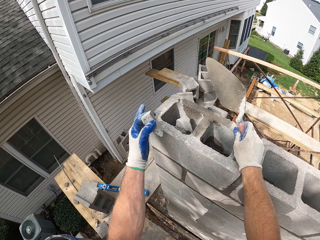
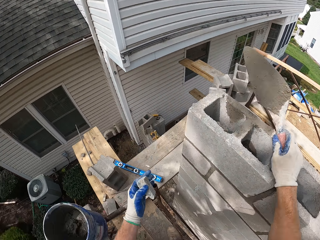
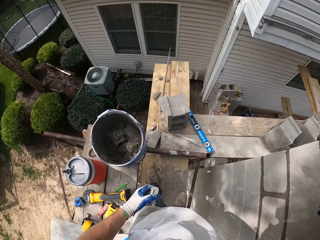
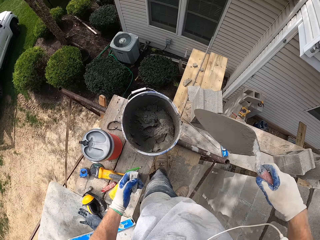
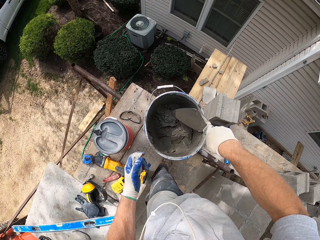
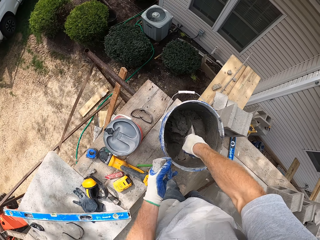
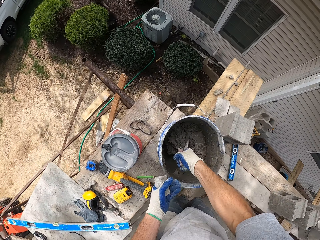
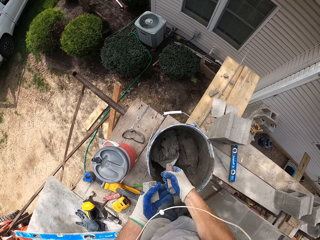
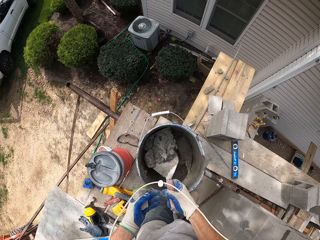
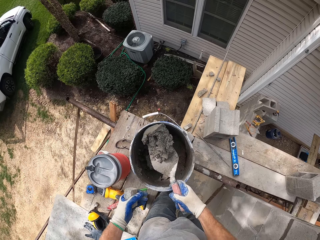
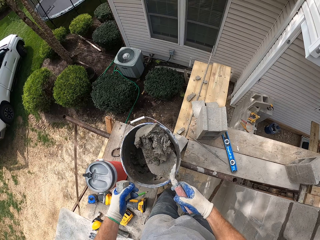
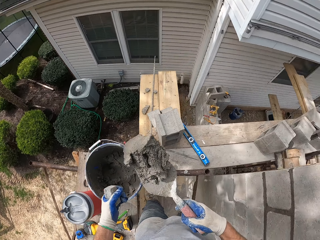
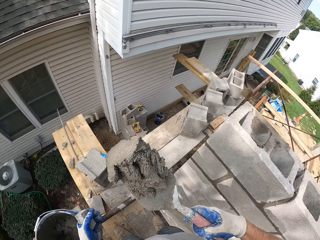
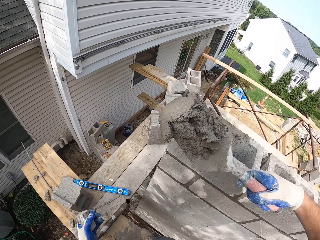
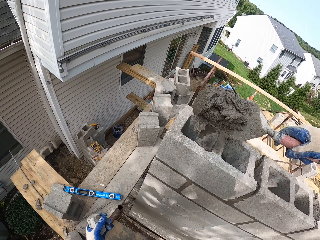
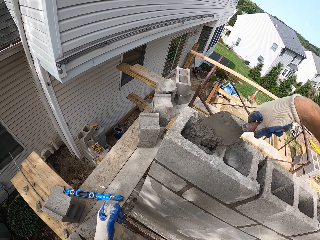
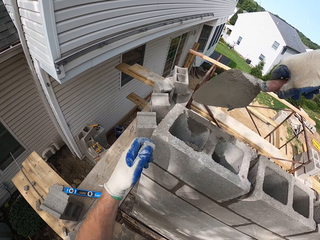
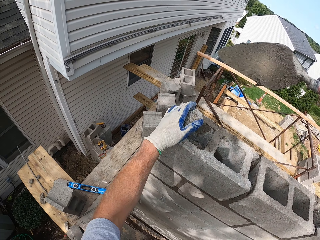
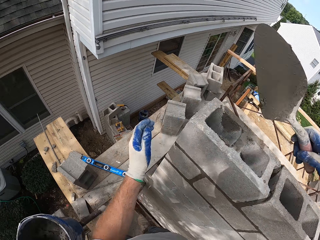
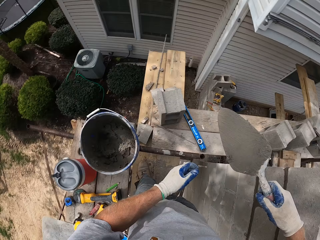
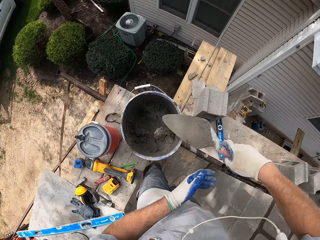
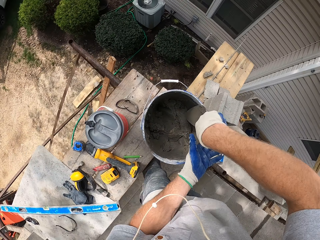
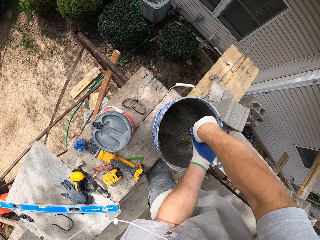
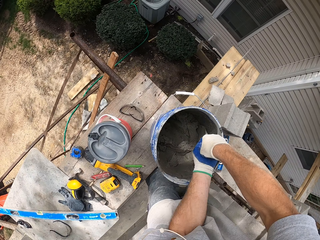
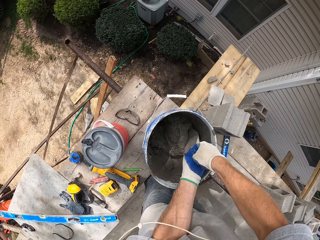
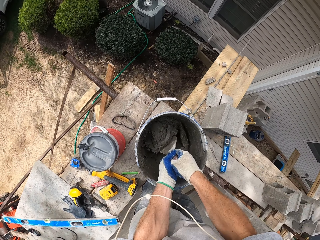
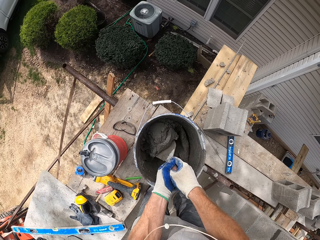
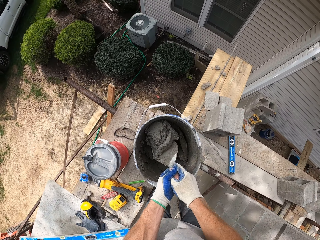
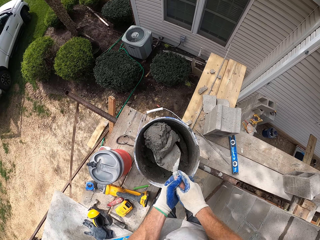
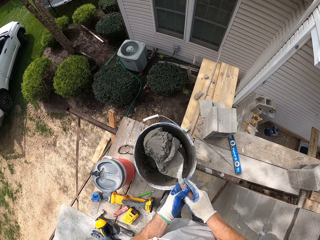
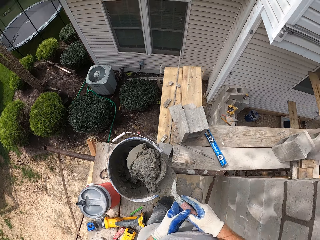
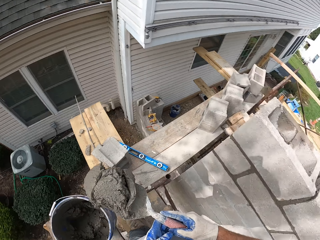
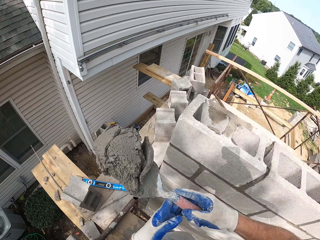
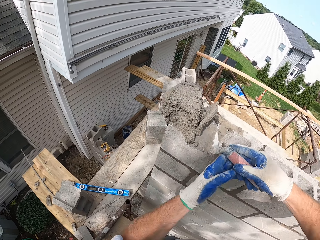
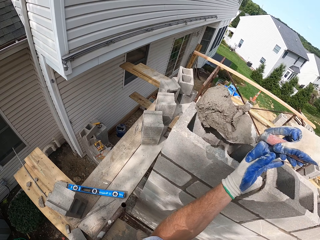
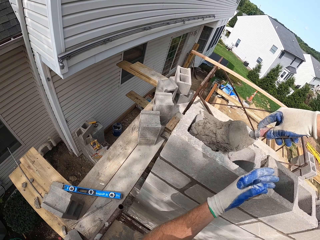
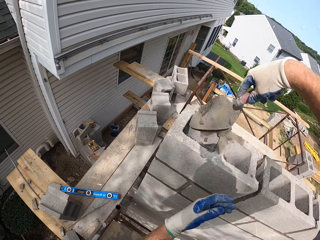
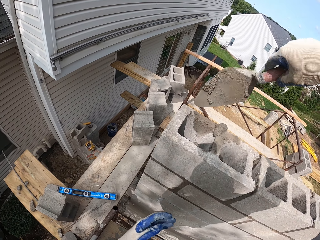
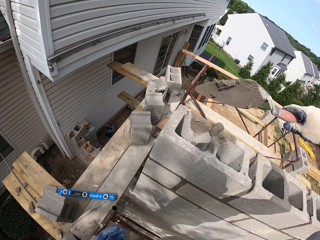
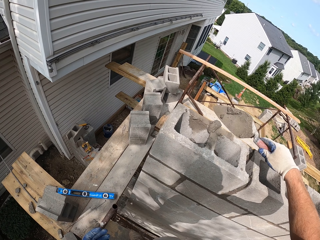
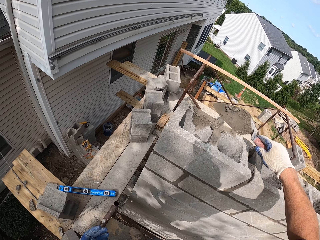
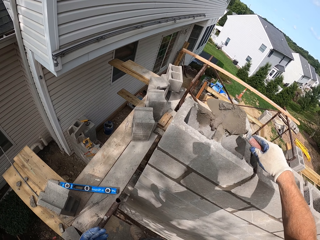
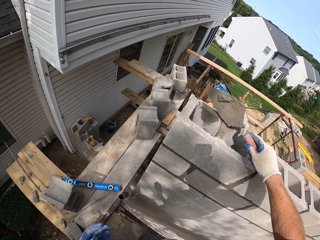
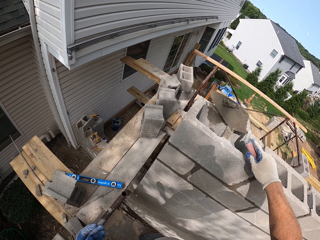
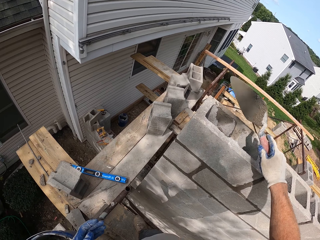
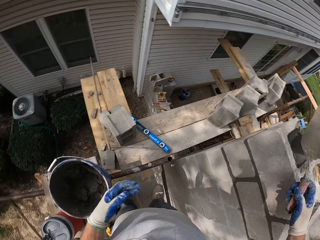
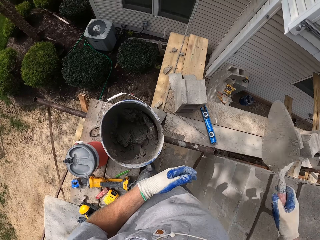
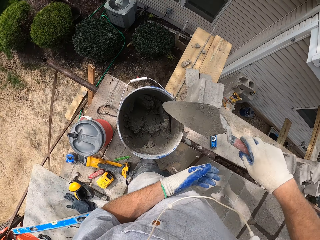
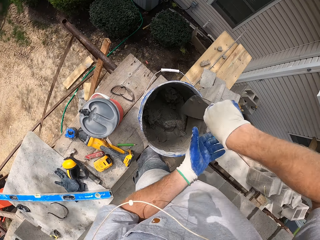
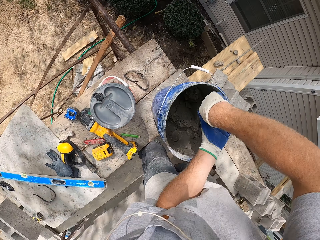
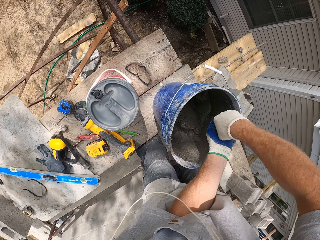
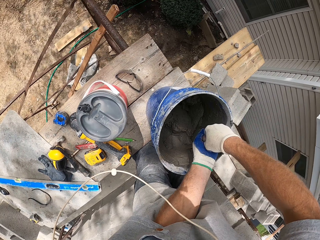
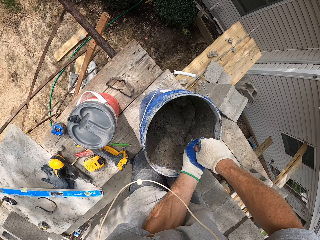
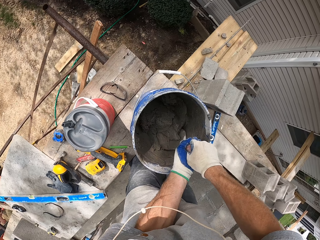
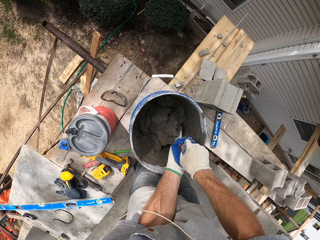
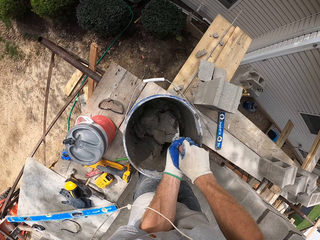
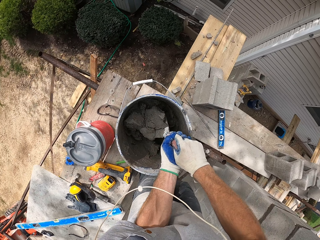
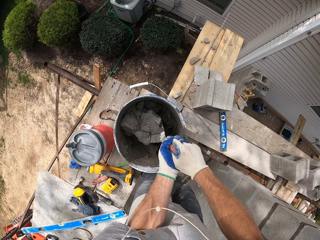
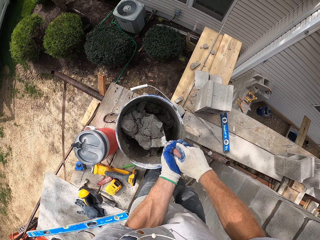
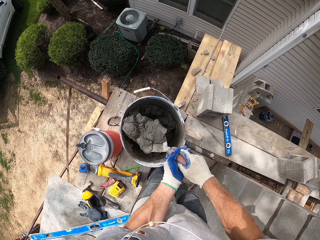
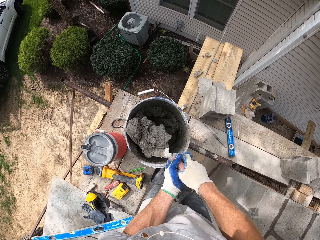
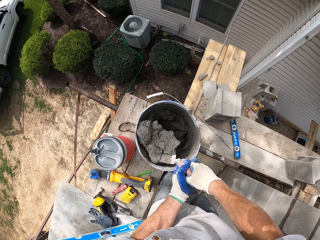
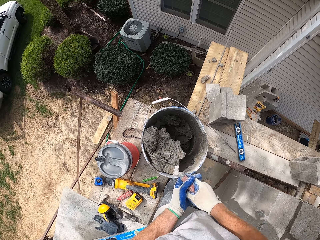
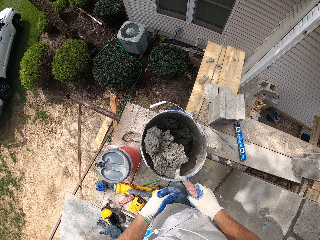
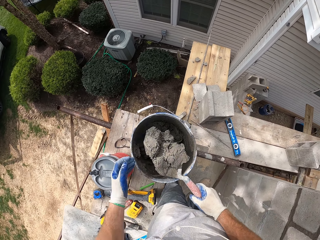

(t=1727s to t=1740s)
The camera wearer puts the hardcore into the bricks. They scoop mortar, put the mortar in the bricks, and put the hardcore into the bricks. They take cement from the bucket with the trowel. They pour the cement into the block hole. They scoop mortar.

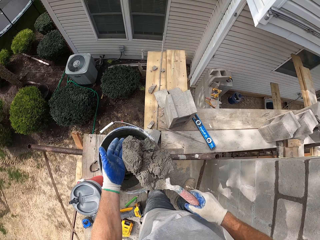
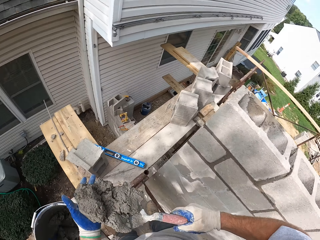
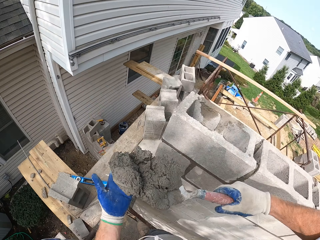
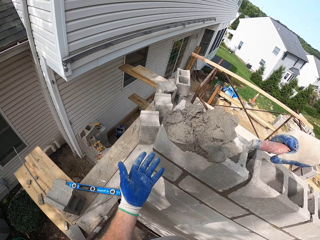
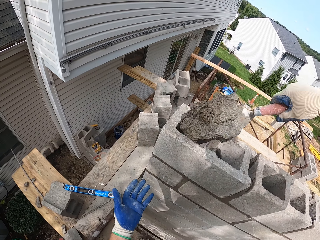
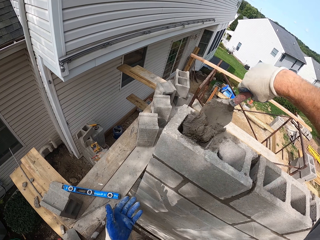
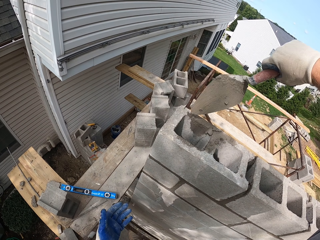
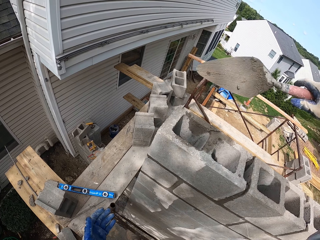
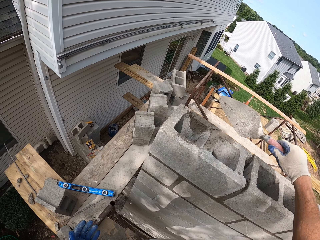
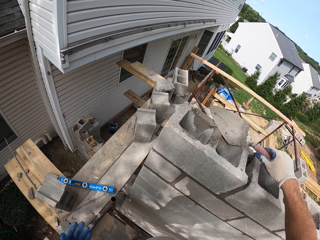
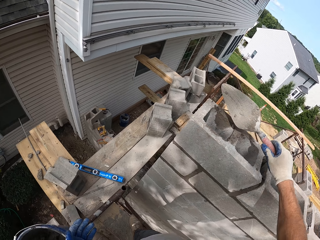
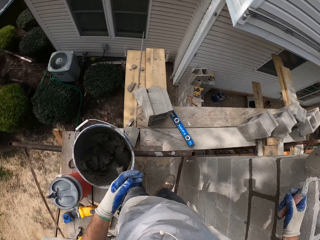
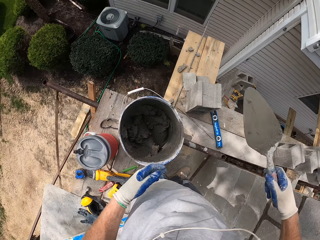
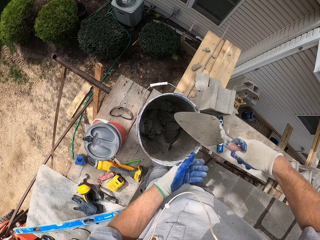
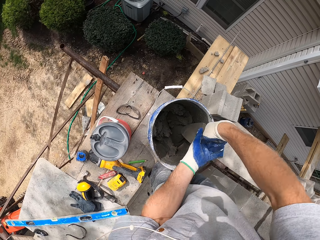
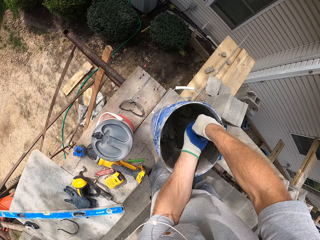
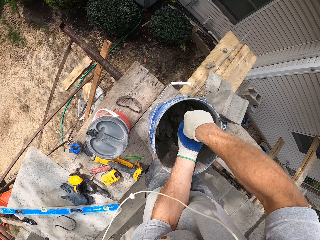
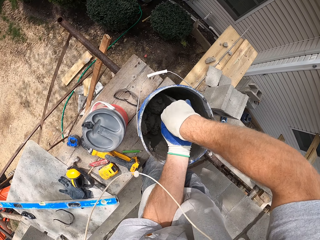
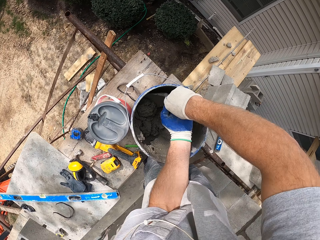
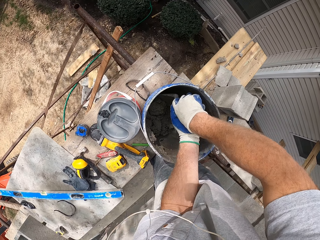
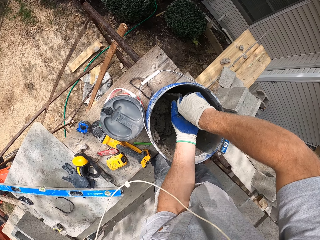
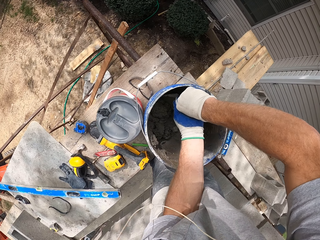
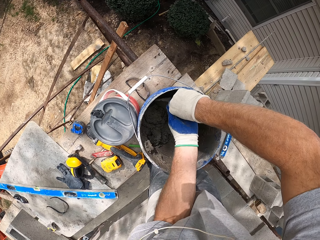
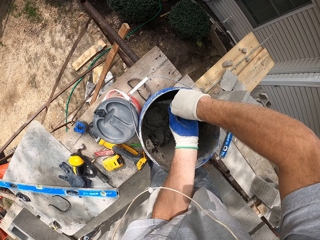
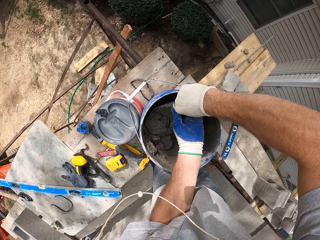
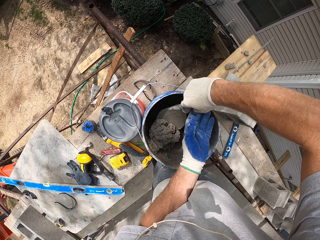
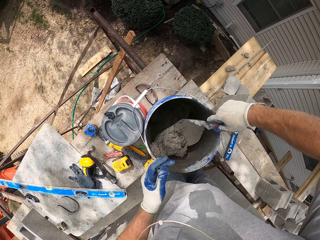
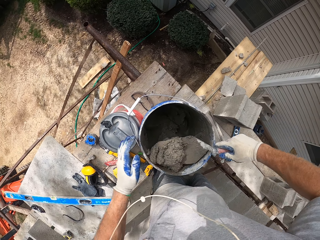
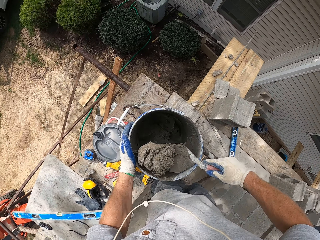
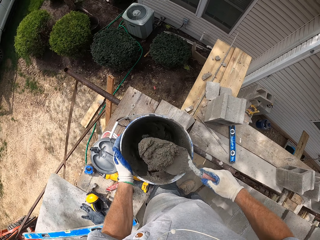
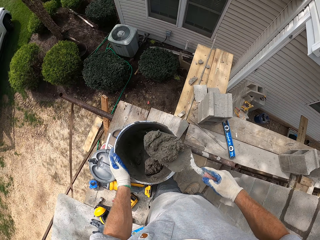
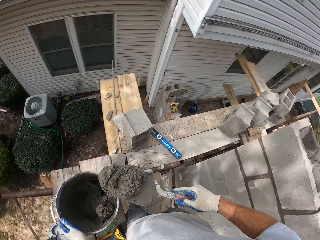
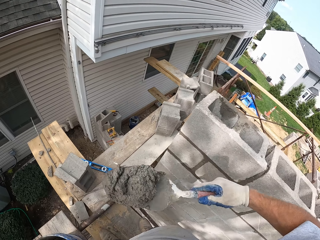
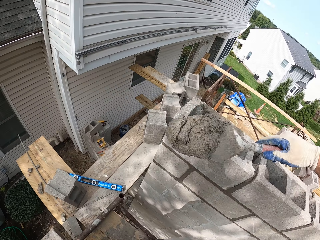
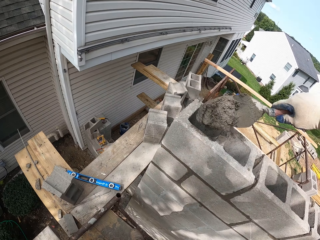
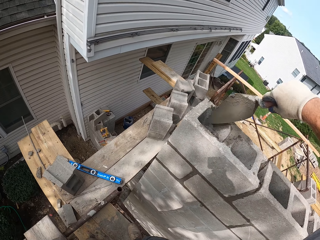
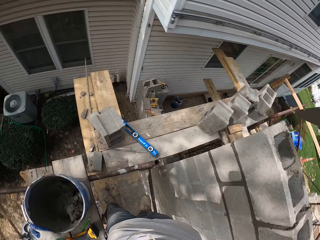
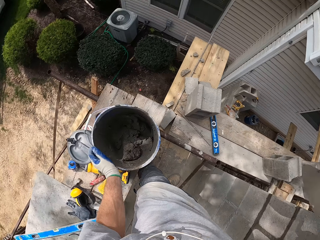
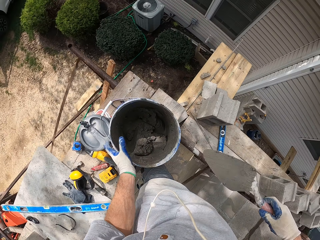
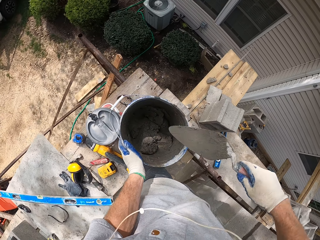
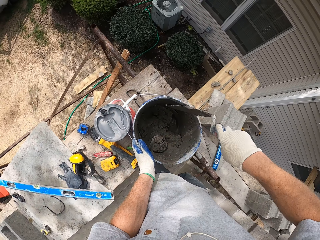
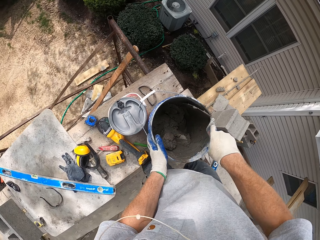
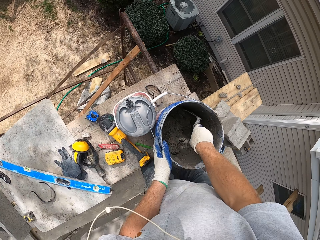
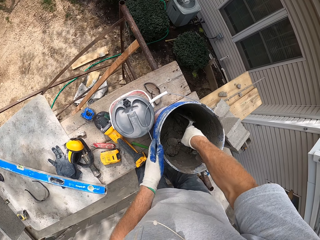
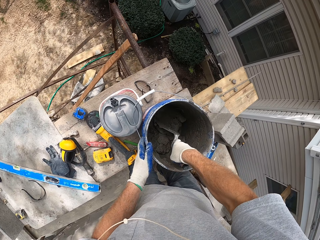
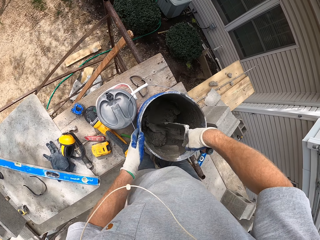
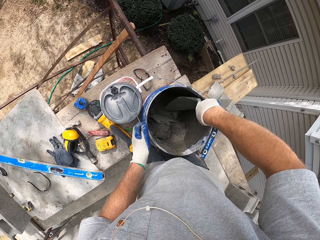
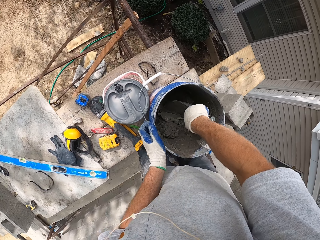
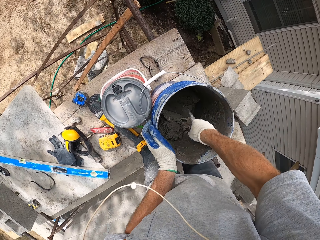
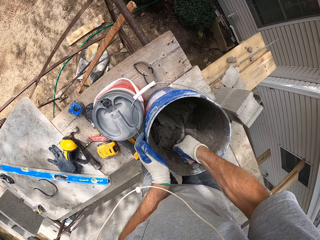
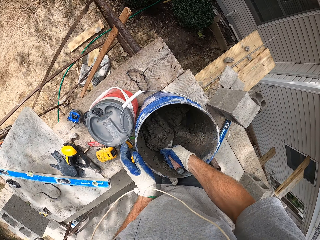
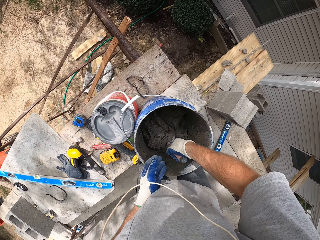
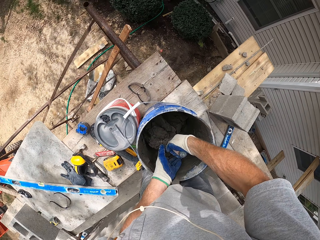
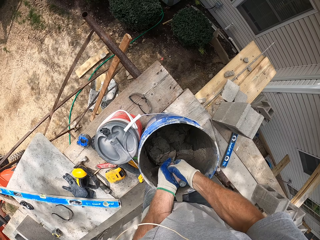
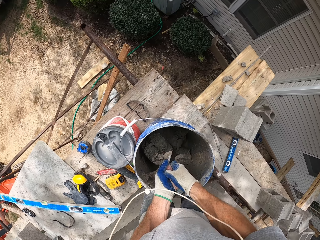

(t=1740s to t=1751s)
The camera wearer puts mortar in the bricks. They scoop mortar. They put the mortar in the bricks. They scoop mortar.
